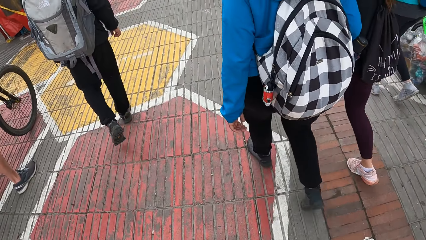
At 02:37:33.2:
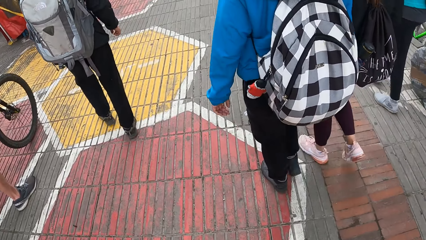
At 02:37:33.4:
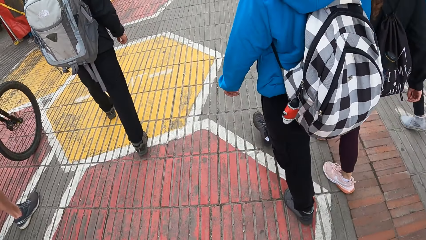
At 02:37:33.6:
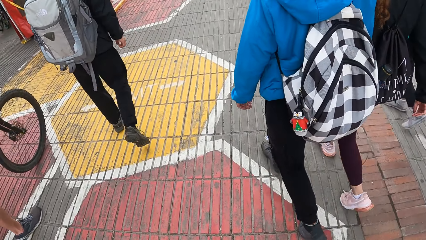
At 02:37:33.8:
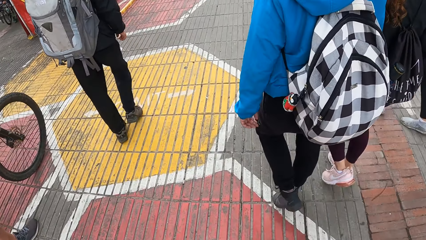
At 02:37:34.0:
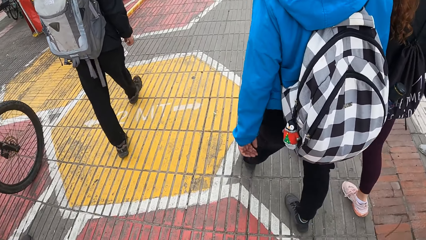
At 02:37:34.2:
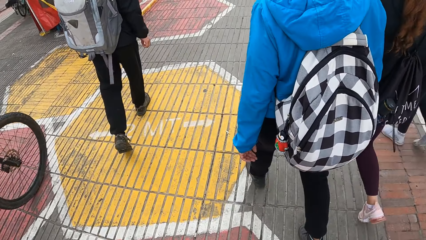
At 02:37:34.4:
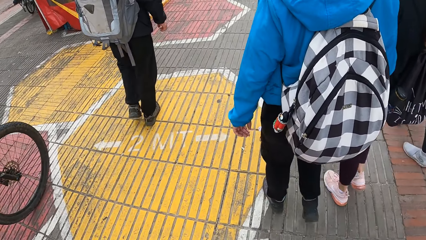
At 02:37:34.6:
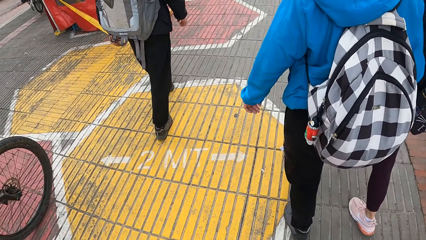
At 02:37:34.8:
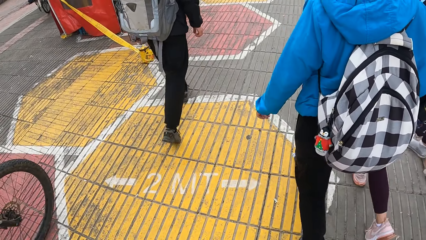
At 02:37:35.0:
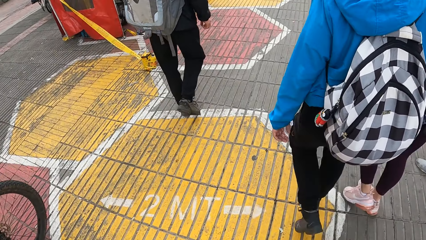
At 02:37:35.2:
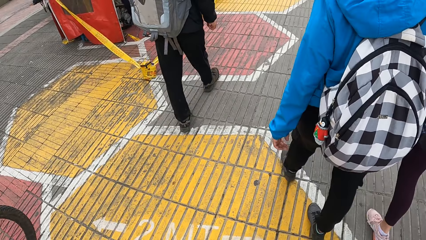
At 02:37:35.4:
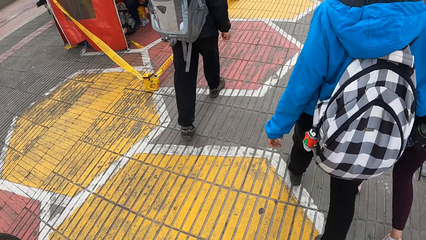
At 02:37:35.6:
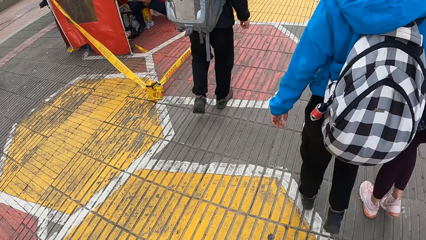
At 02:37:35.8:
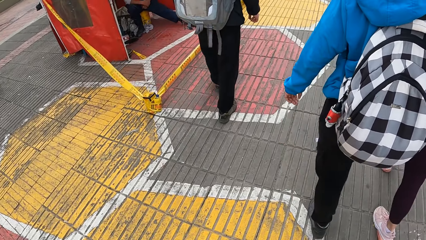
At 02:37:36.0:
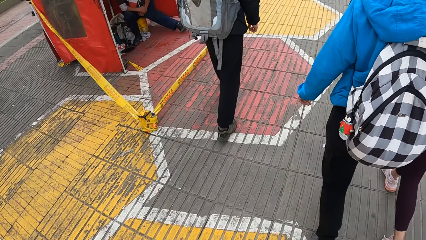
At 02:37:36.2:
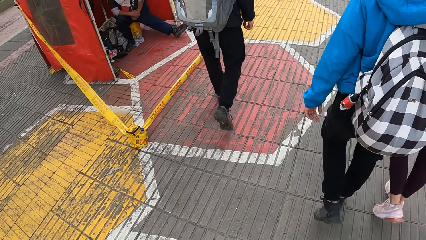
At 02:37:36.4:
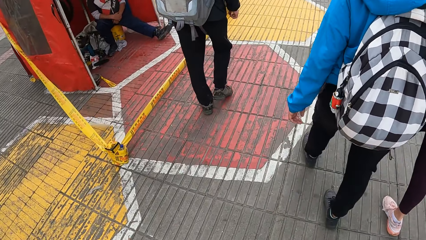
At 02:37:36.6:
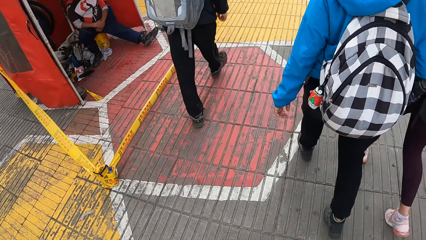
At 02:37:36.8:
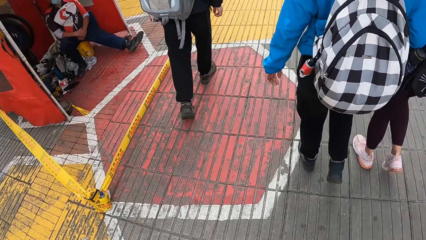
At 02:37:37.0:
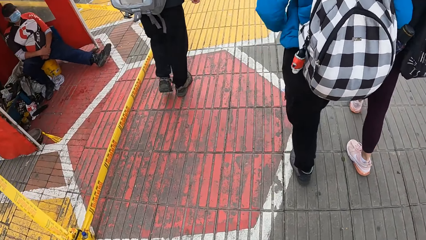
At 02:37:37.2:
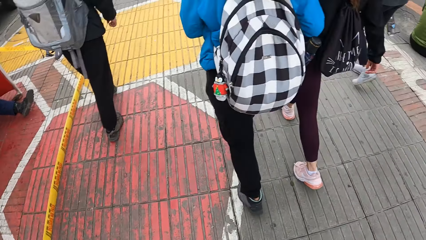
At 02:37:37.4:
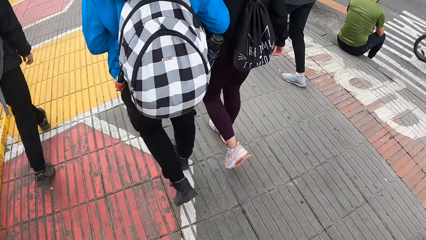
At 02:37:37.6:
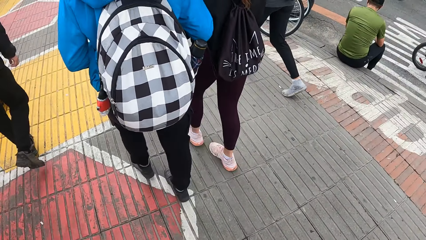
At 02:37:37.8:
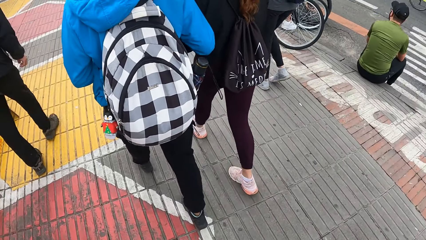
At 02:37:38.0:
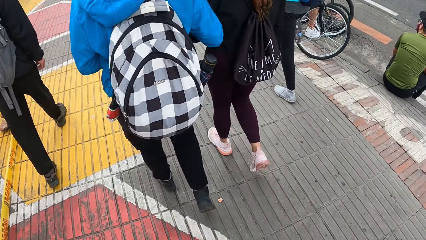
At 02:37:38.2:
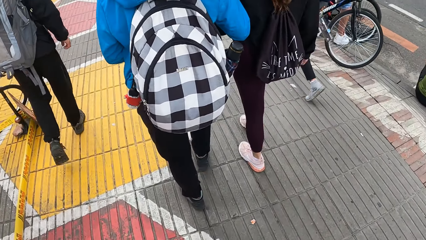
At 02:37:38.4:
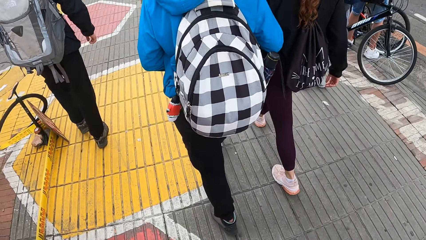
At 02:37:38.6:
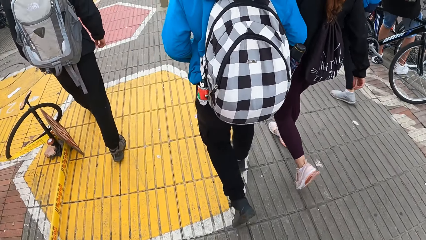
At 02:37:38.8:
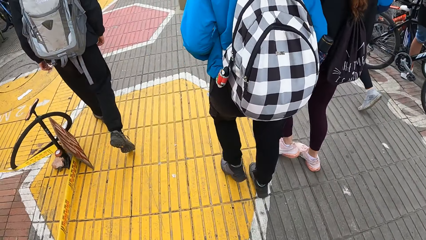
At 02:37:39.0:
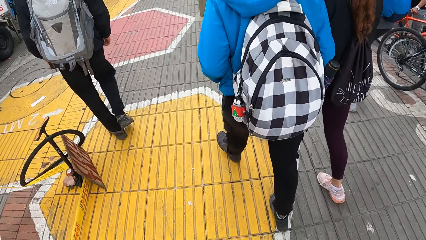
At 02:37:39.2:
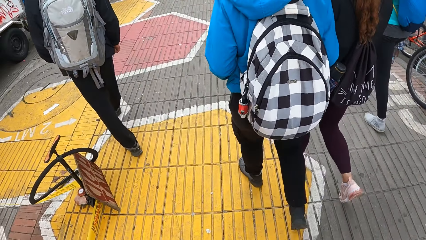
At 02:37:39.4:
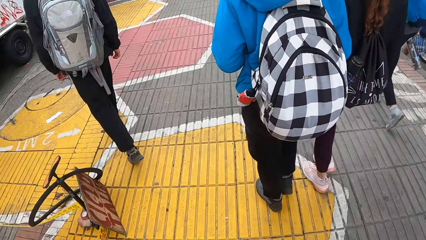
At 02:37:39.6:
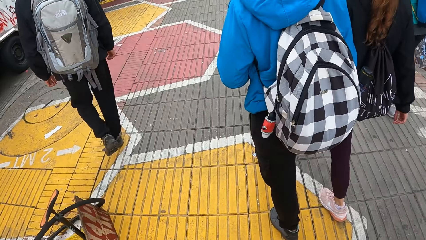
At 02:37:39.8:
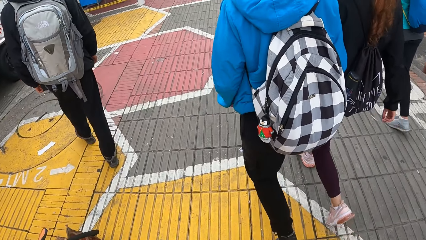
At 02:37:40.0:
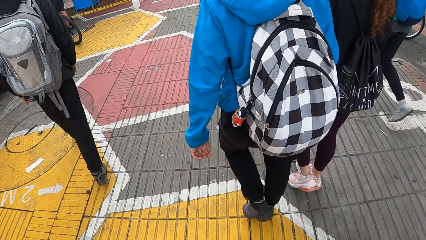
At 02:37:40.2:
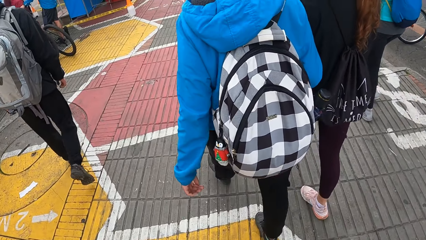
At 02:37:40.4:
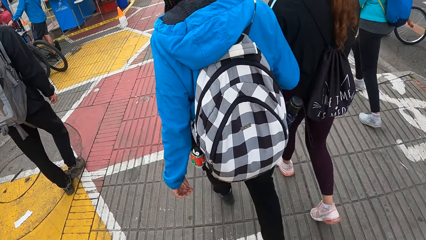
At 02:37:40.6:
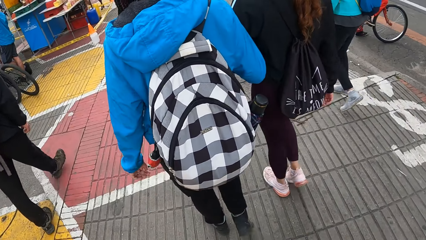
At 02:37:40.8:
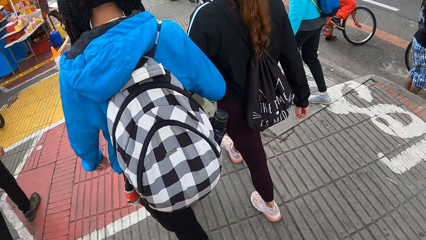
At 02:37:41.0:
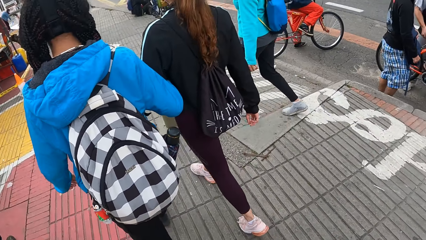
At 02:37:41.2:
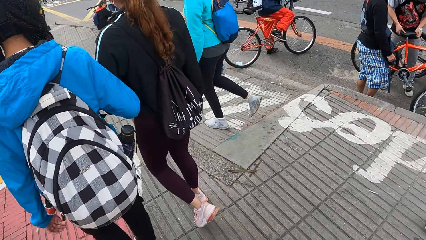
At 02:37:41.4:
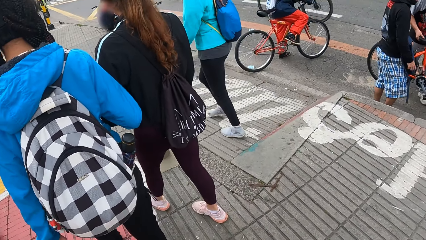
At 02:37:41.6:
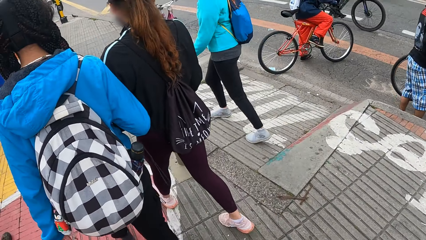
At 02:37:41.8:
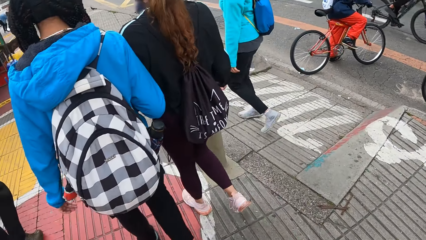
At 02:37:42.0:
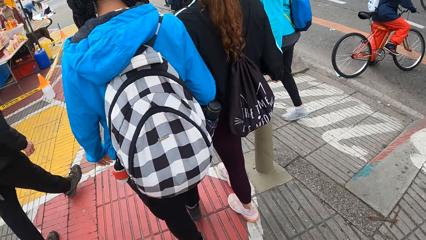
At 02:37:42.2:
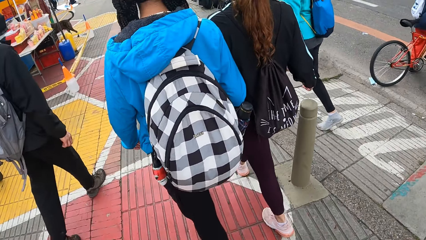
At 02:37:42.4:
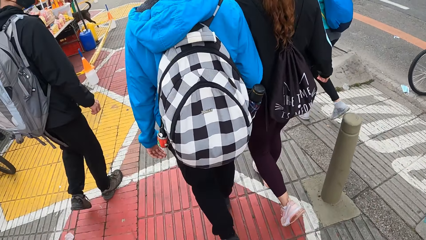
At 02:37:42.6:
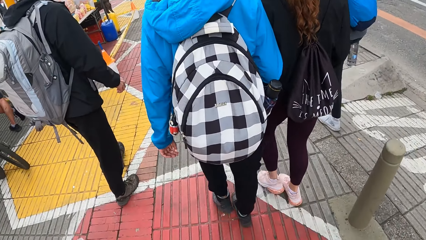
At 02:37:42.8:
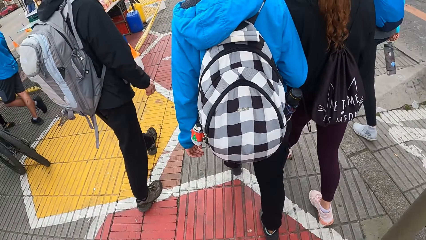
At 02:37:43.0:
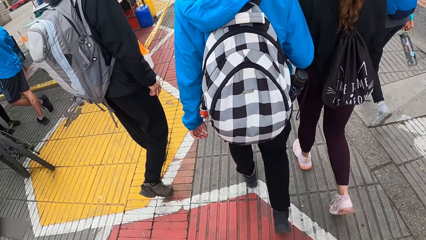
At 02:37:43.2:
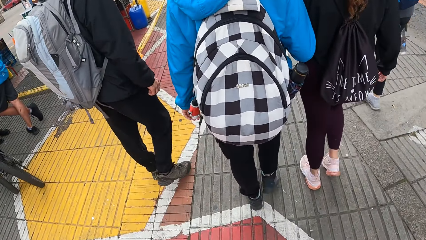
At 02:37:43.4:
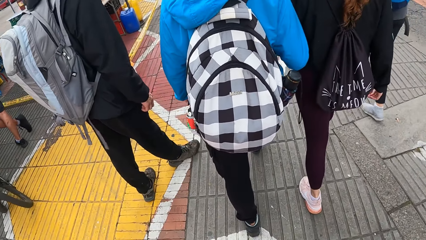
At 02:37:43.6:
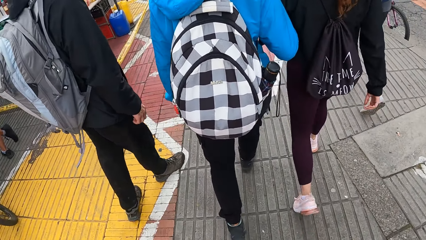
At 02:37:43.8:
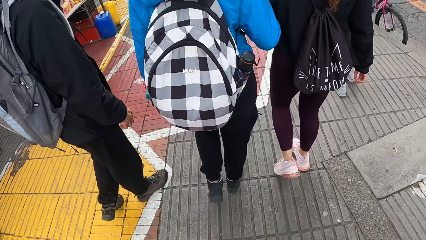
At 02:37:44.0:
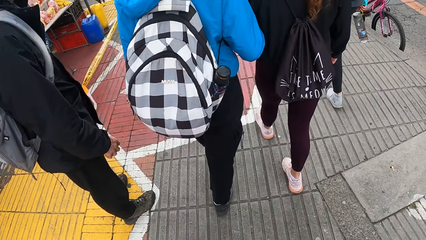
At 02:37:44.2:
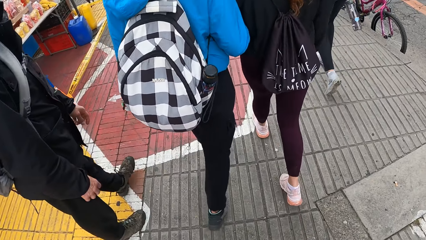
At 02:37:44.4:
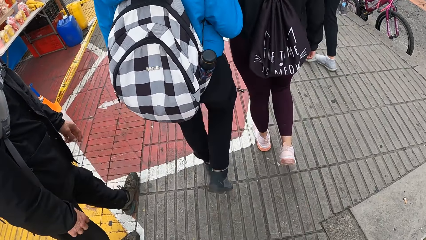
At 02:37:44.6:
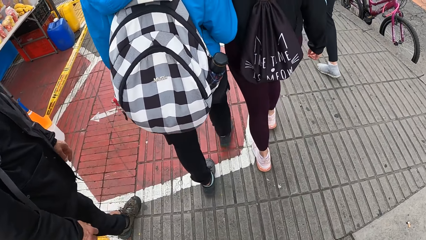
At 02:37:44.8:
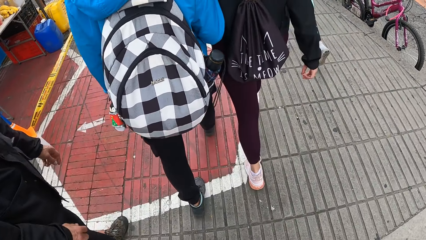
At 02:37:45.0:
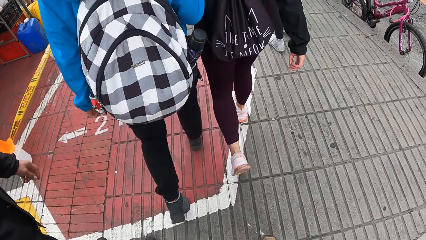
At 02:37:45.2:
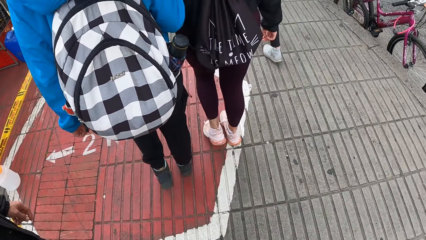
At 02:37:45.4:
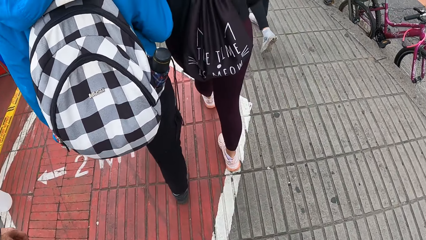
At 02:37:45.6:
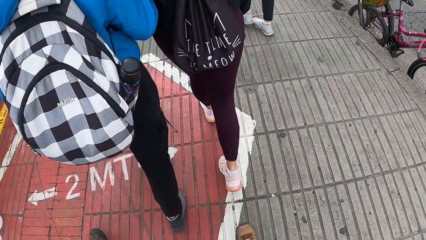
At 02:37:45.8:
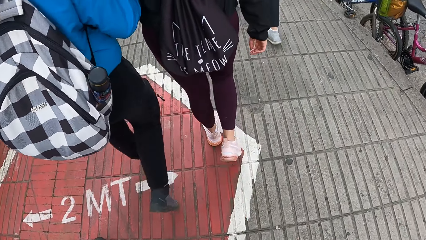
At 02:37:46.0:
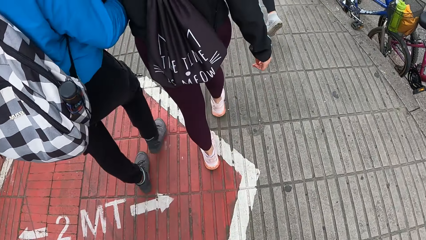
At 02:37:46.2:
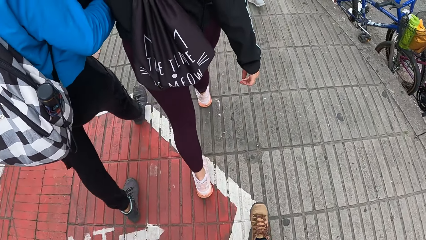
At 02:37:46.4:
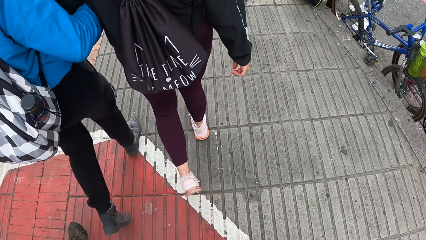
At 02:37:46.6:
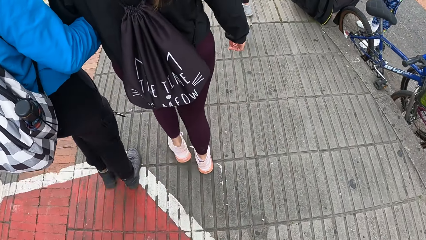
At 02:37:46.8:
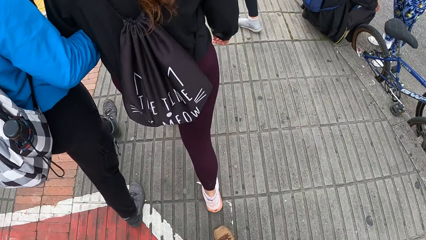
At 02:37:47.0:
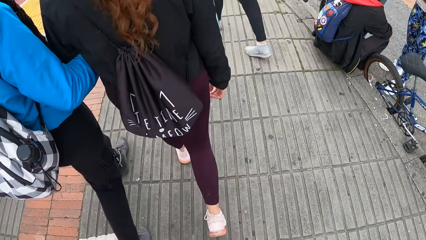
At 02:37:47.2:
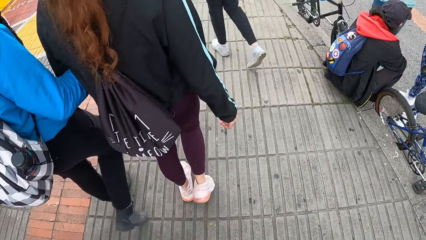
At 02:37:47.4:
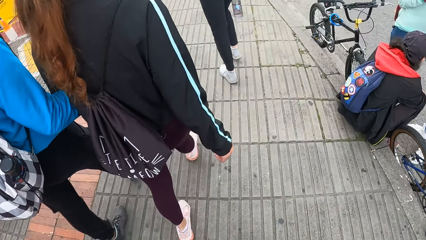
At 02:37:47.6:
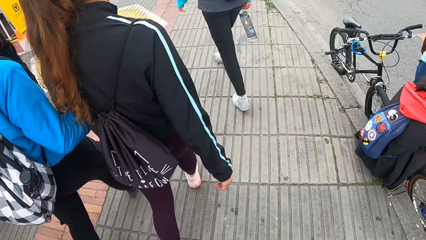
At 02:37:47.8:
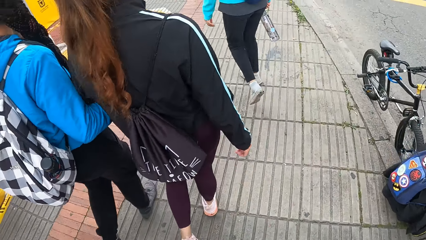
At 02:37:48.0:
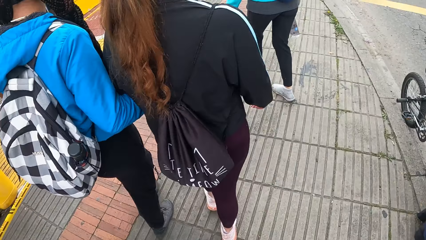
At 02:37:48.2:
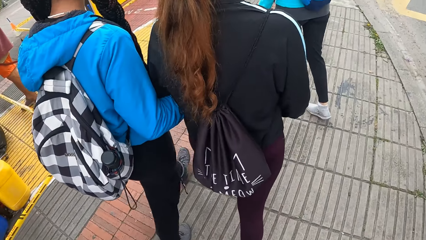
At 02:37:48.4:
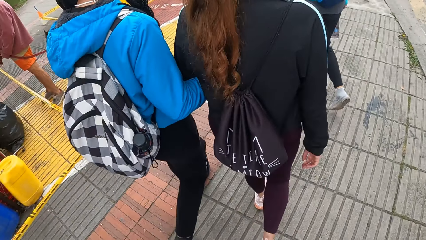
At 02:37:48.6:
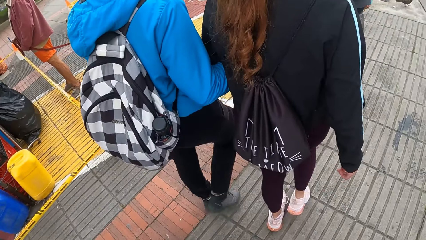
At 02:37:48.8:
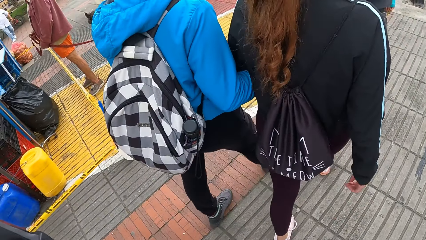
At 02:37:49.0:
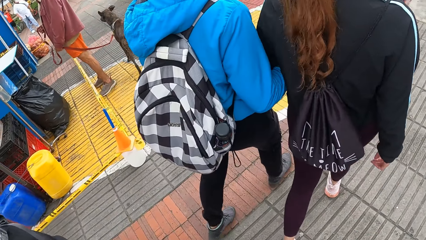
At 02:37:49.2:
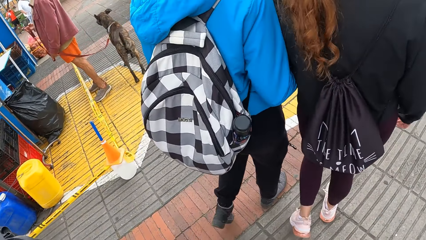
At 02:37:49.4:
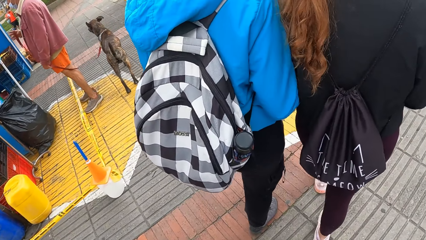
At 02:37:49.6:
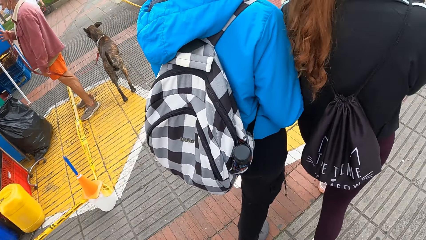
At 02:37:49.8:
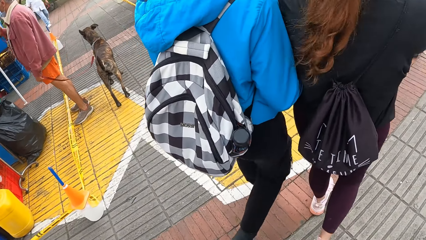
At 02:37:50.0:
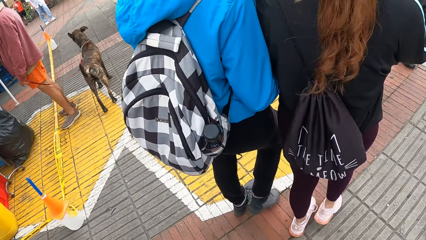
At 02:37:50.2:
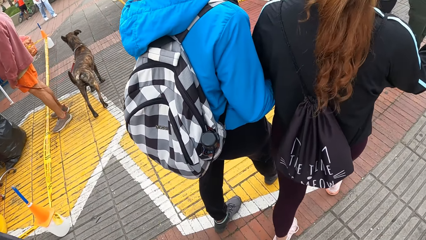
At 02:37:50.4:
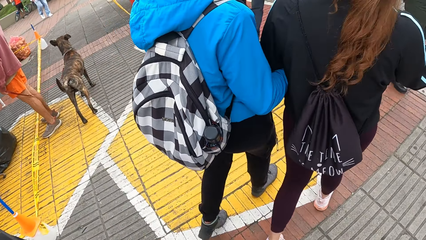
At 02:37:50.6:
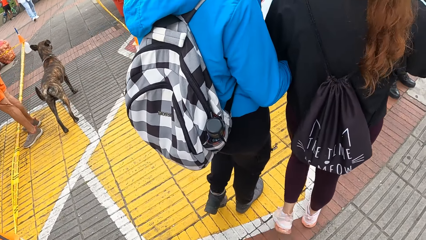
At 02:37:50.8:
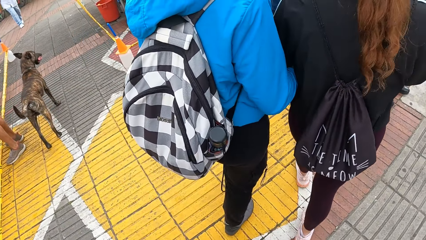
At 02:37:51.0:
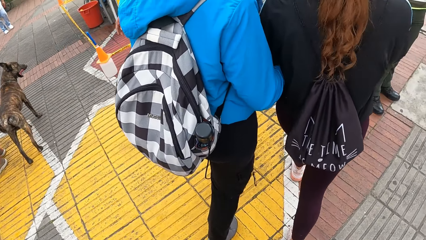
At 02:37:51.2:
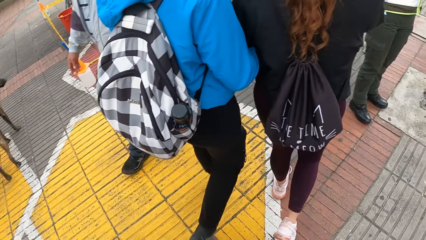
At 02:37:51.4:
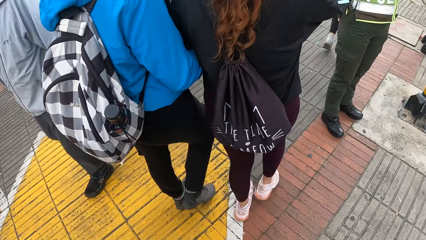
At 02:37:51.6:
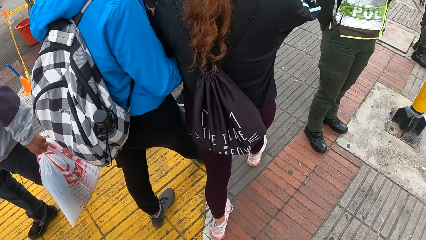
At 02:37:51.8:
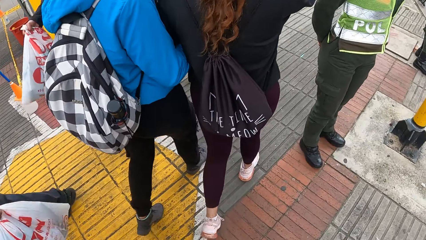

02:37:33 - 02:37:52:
A person holds another person's hand. A person turns around.
